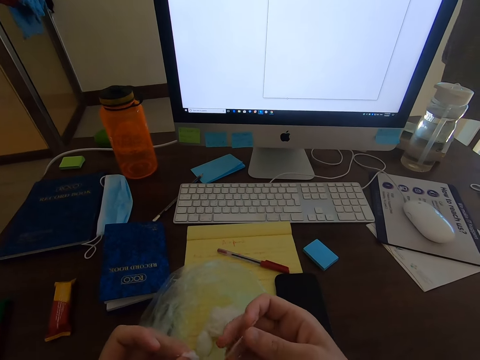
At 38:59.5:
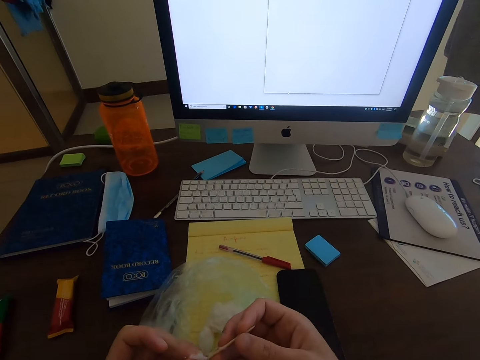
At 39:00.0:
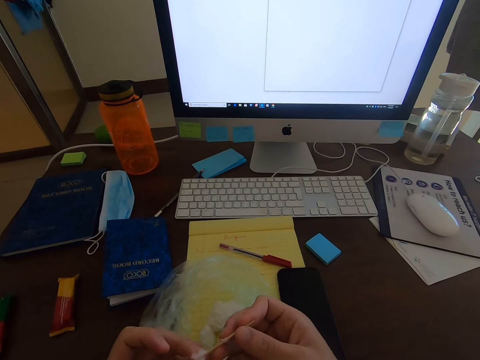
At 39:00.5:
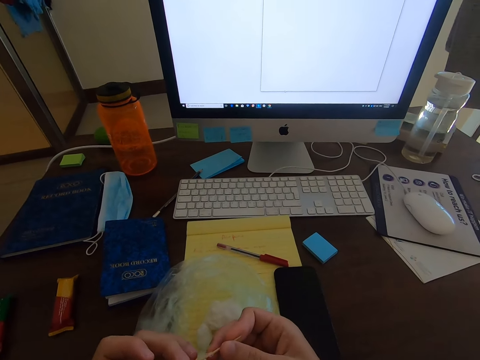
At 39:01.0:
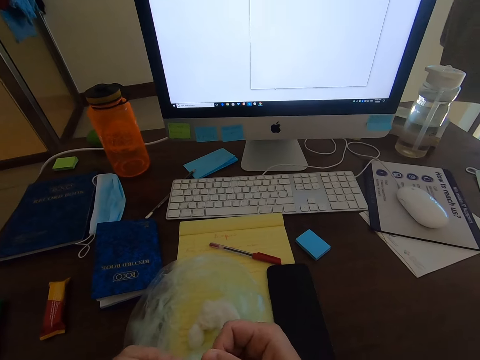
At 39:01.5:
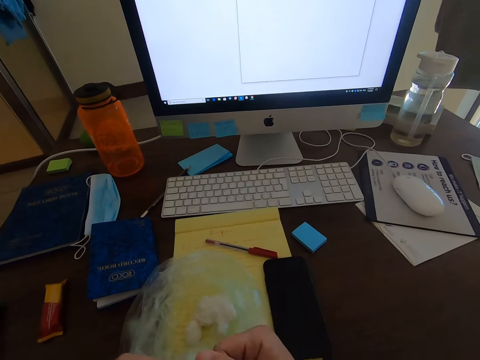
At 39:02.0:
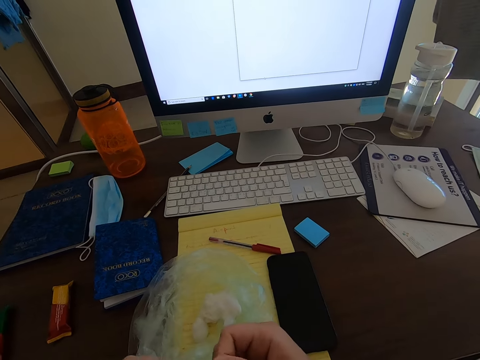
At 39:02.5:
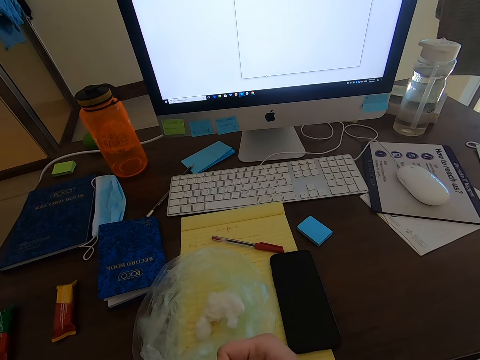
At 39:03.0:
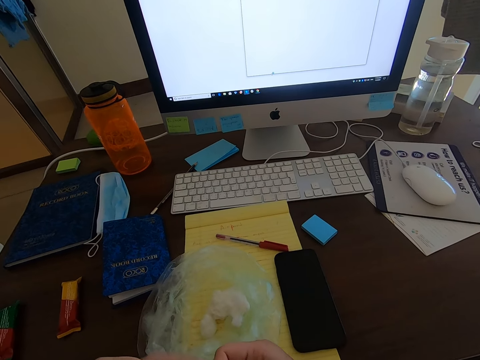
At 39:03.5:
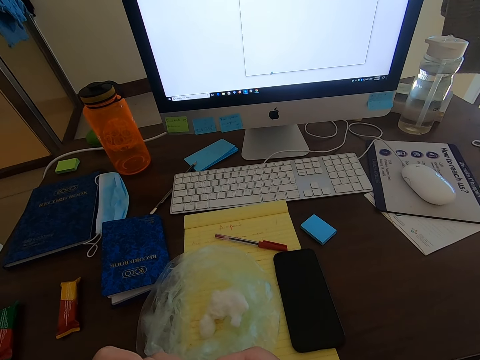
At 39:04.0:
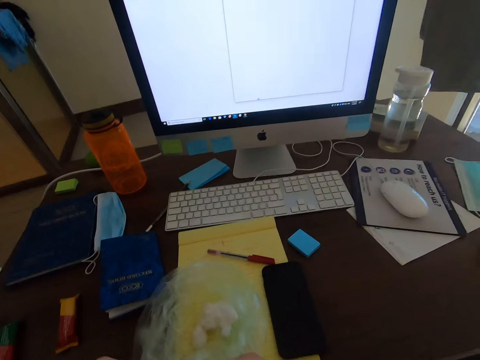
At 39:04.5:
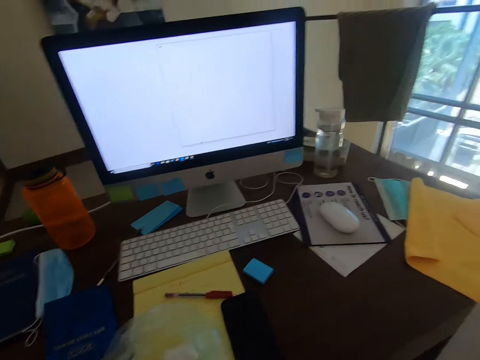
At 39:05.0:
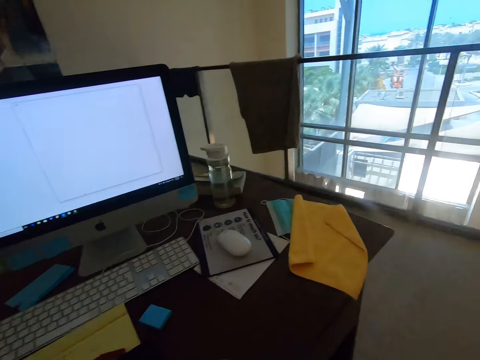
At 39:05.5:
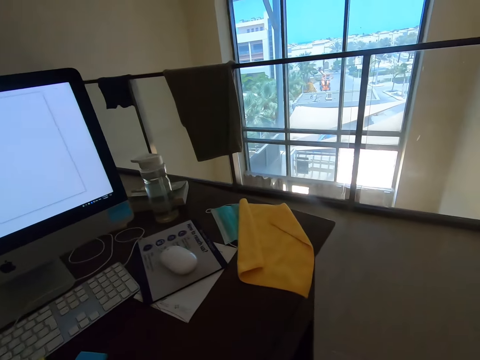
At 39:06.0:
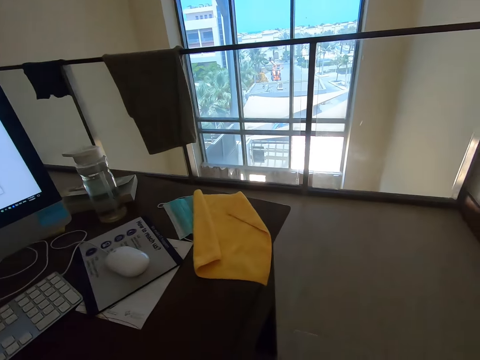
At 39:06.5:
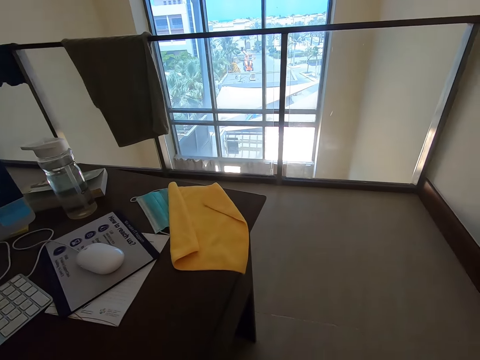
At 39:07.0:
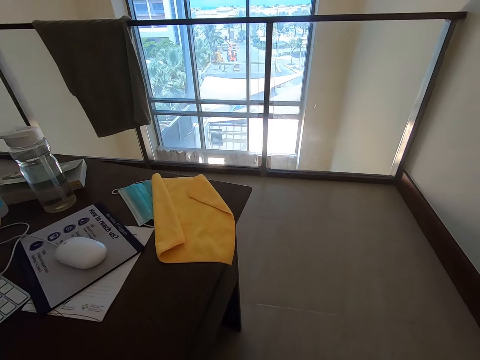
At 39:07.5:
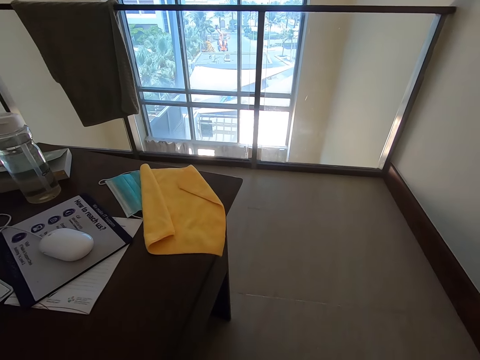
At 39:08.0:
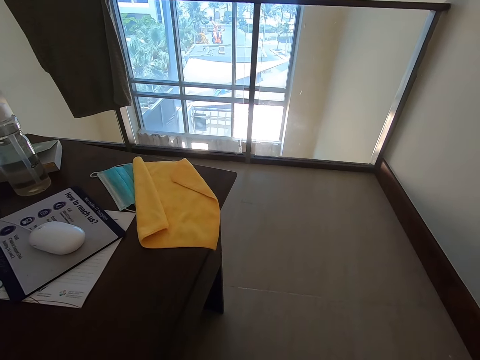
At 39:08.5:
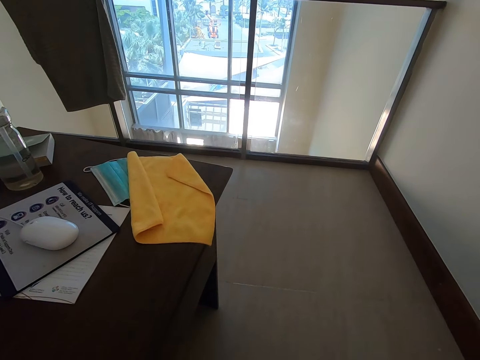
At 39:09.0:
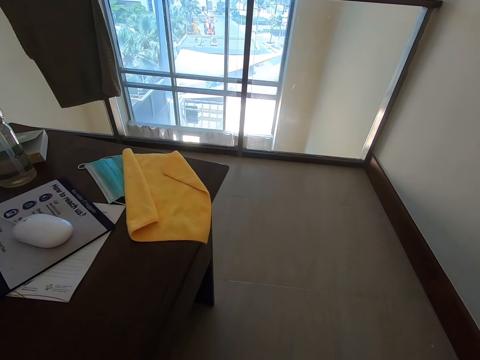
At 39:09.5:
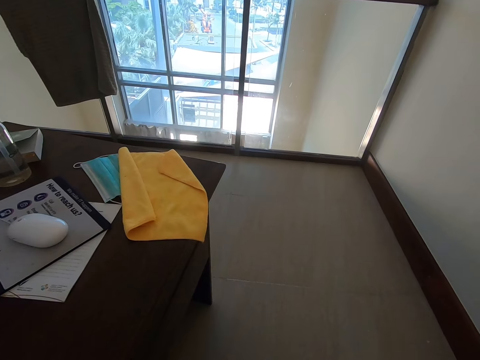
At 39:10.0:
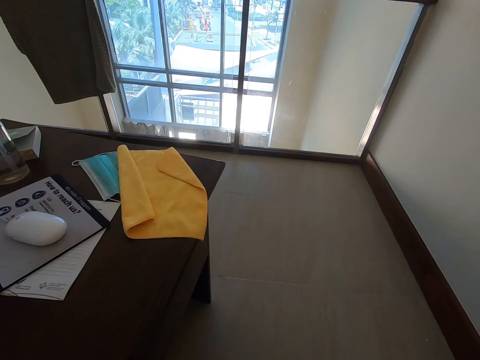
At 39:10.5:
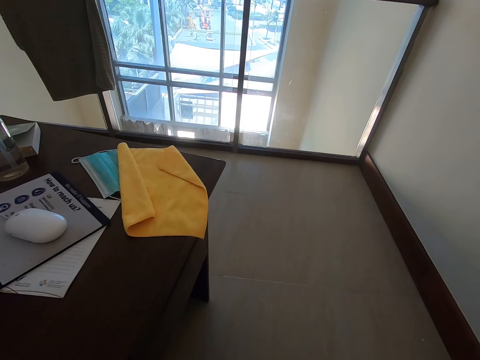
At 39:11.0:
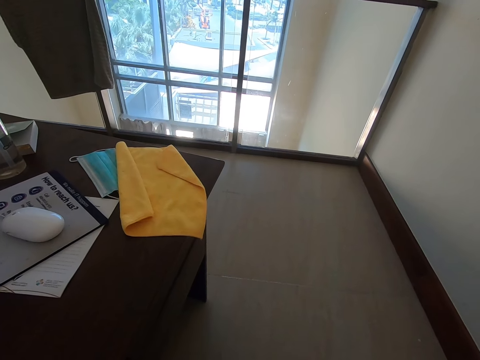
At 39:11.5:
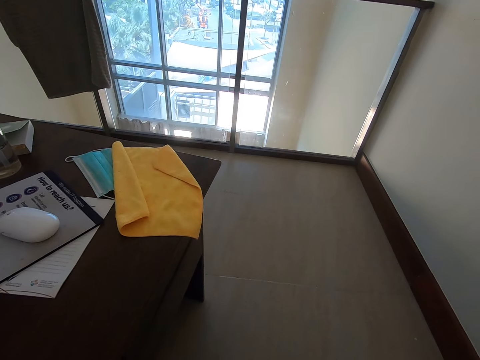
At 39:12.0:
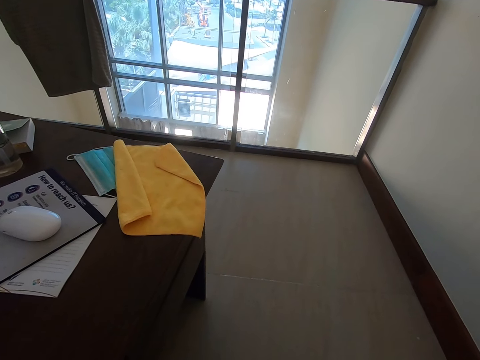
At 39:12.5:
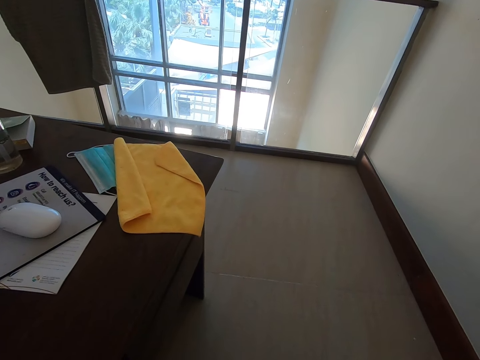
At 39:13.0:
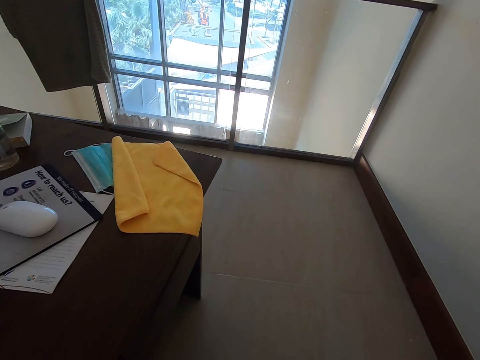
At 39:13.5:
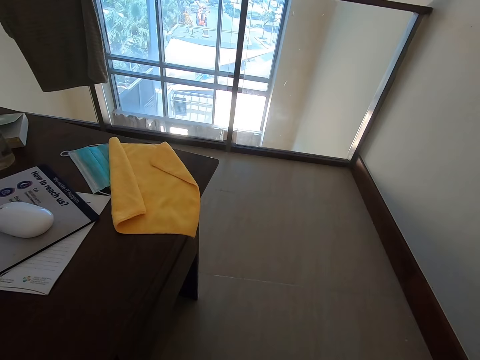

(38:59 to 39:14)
The camera wearer puts the cotton wool on the toothpick. They look on the other side.

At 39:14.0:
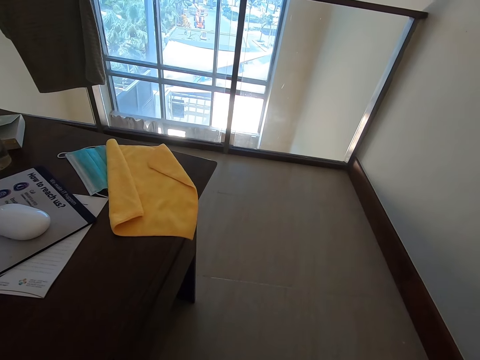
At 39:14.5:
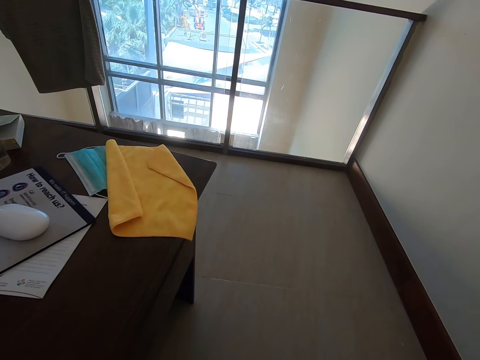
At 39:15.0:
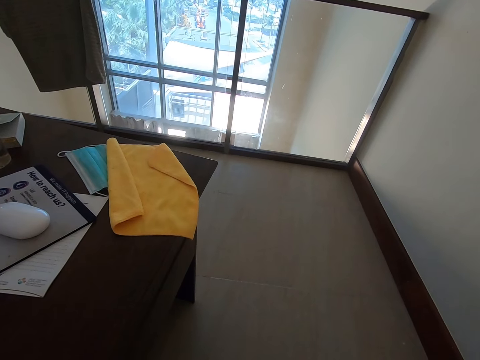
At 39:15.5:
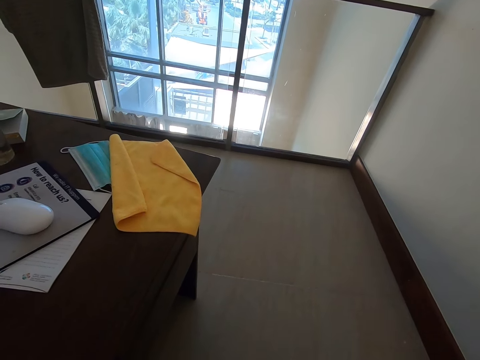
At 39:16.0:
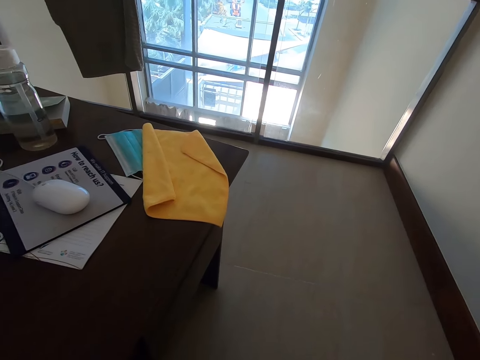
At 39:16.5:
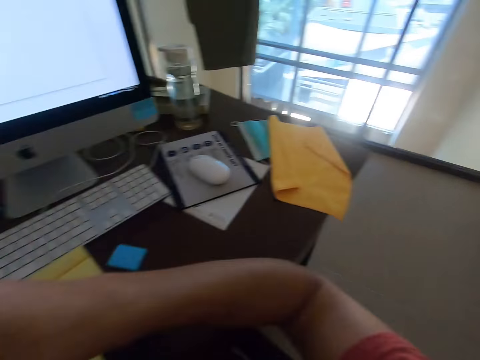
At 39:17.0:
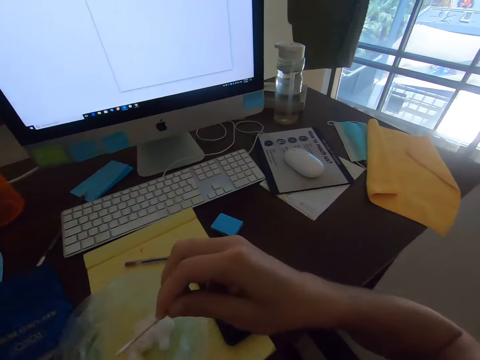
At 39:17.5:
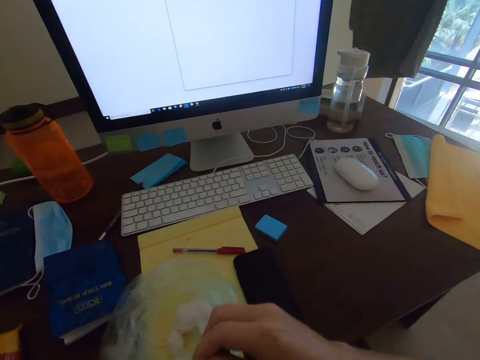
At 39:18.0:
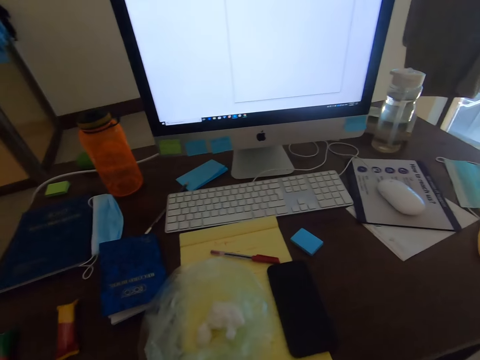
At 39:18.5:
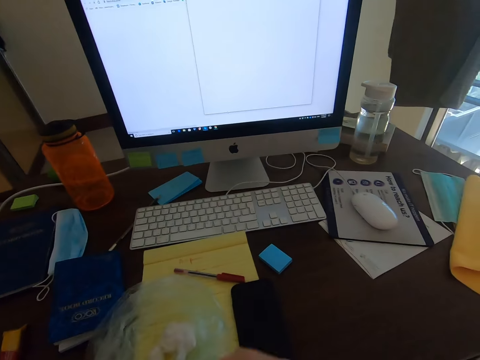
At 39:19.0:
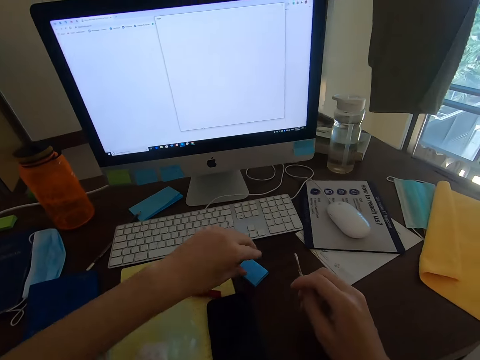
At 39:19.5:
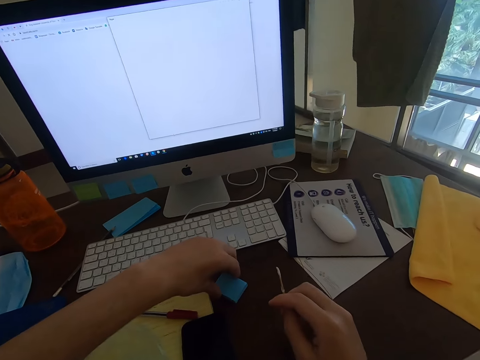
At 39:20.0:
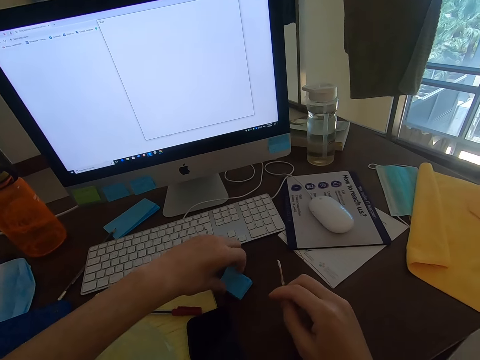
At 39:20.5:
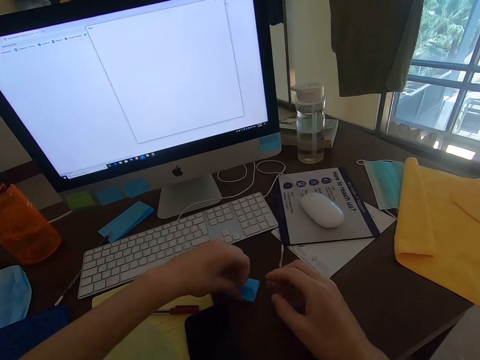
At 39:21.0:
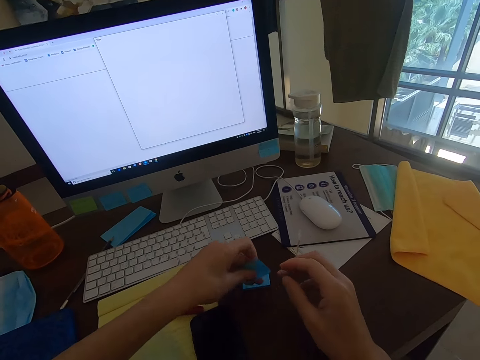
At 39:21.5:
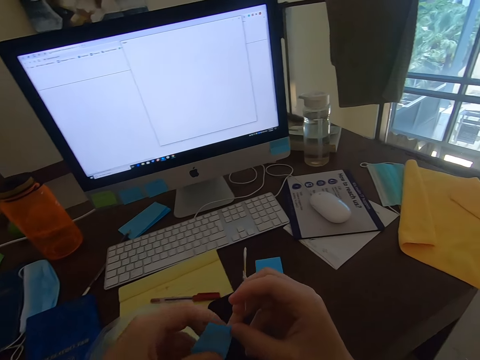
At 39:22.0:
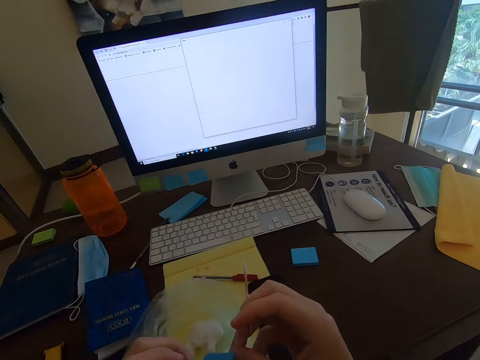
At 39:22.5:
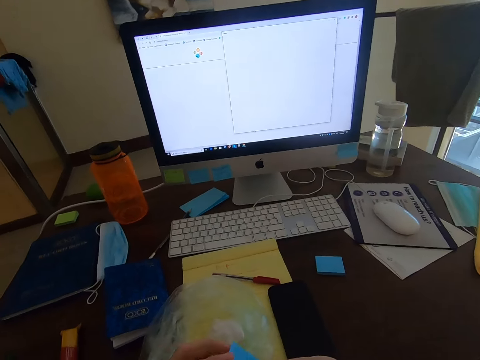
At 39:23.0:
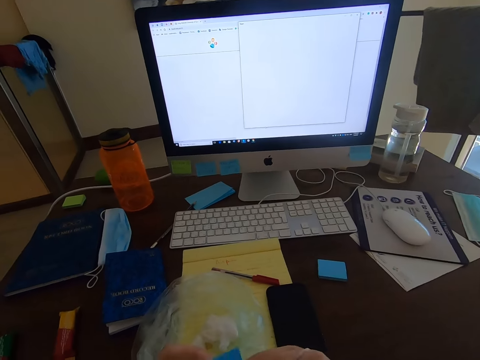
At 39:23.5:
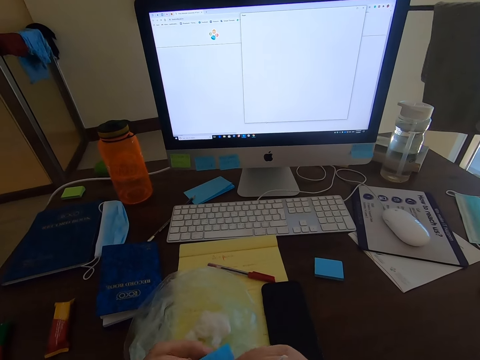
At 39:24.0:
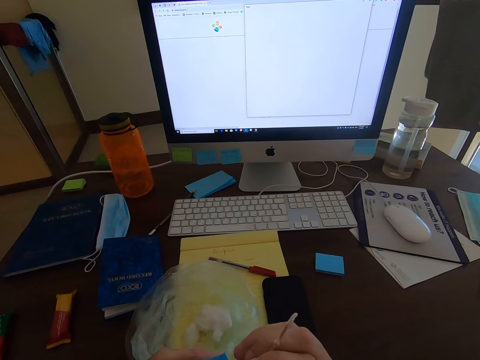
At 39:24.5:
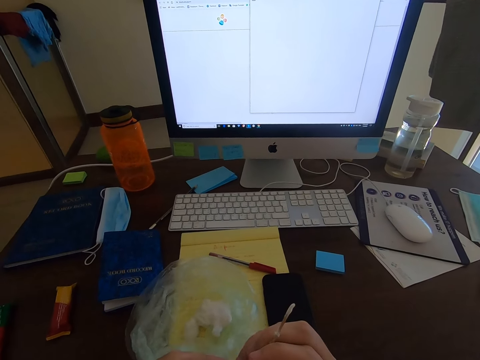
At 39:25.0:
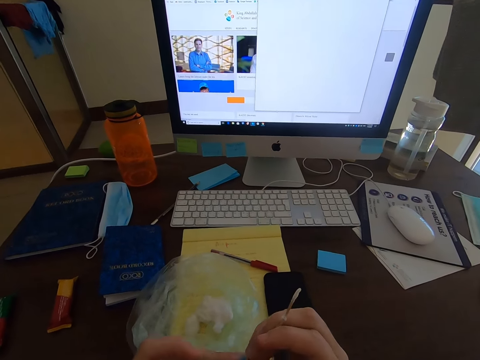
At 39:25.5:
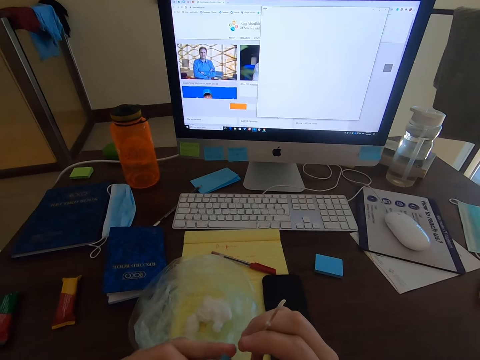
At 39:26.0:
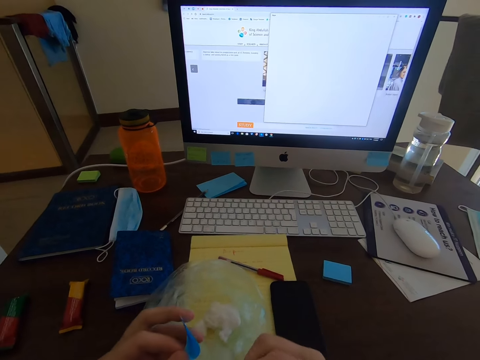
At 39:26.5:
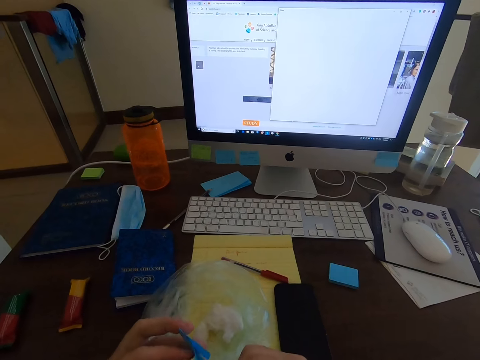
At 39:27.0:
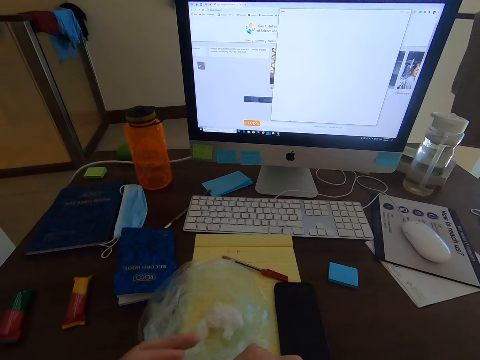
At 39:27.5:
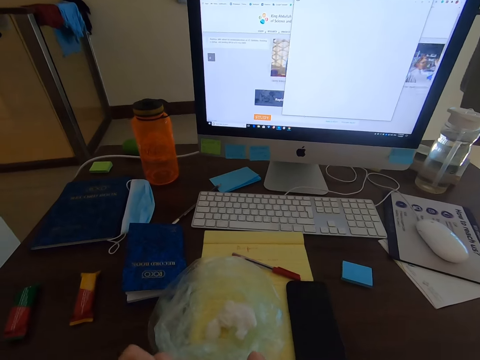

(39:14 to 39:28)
The camera wearer cuts a piece of paper. They hold the sticker. They hold the wood.
